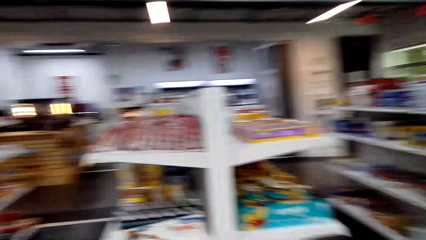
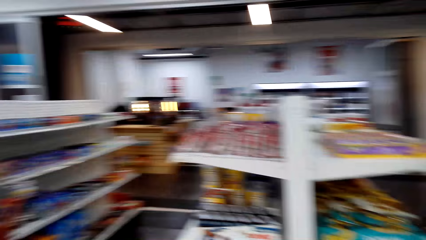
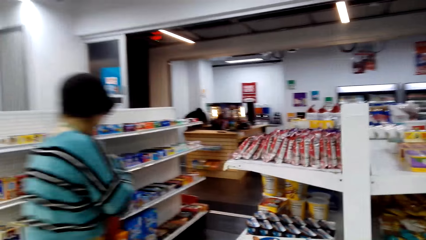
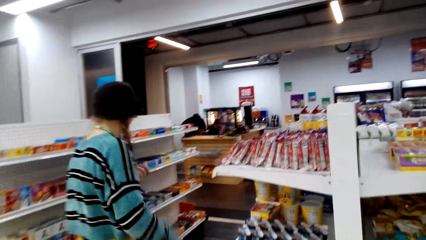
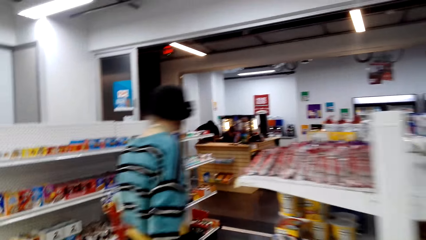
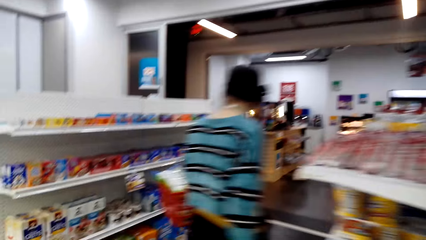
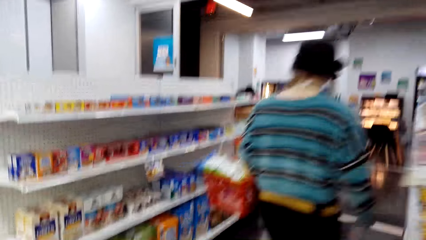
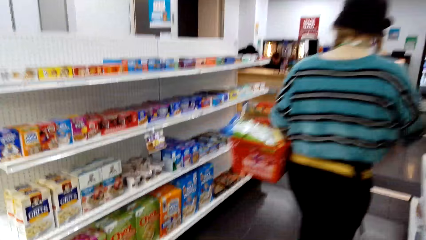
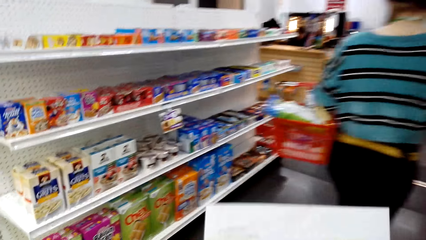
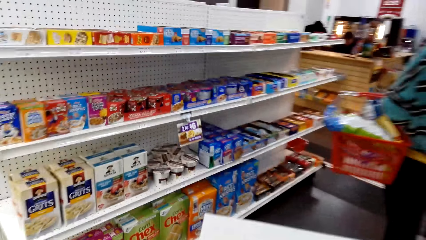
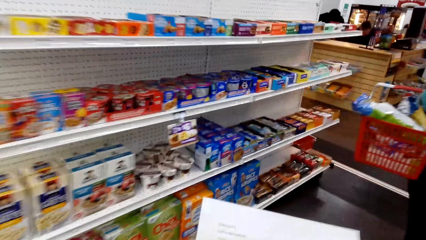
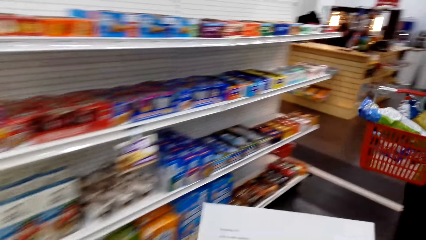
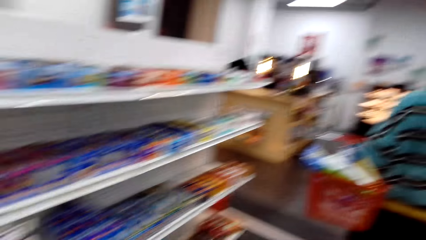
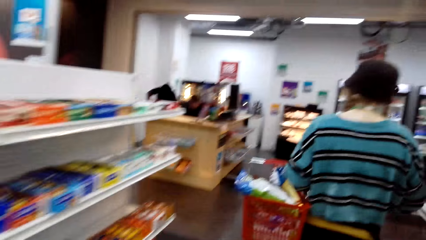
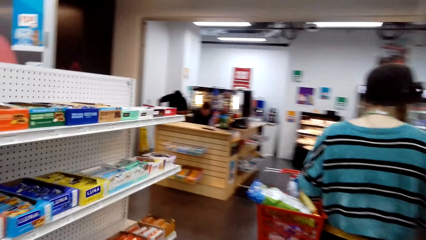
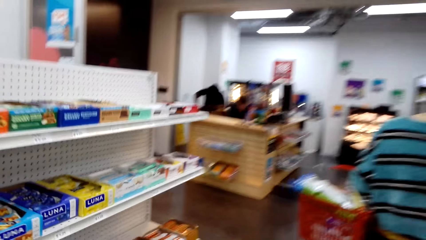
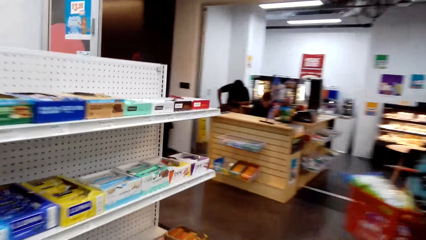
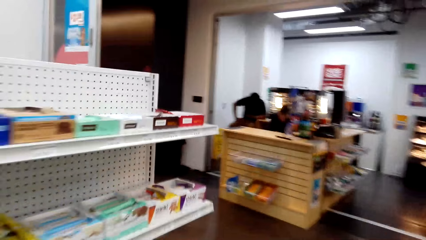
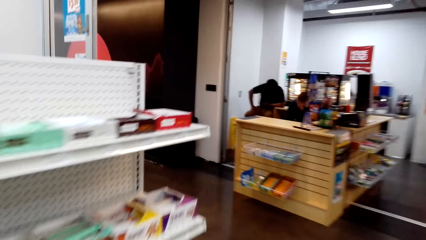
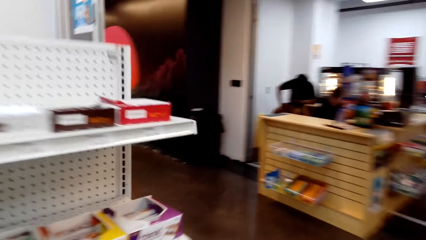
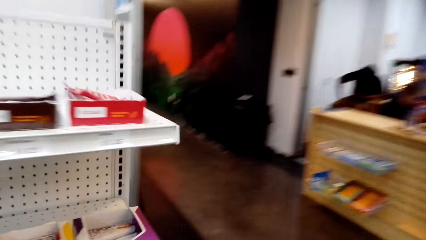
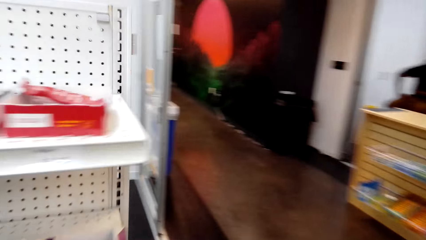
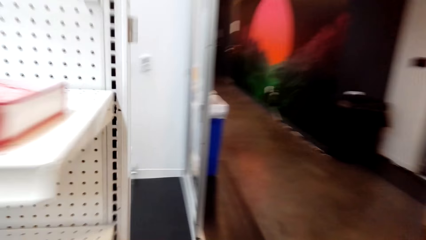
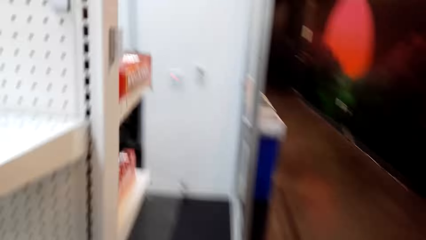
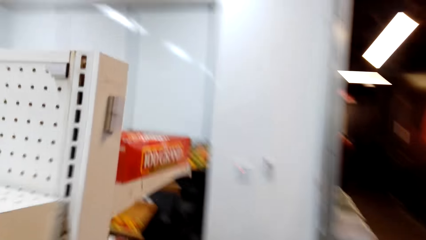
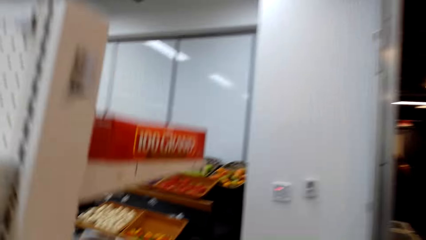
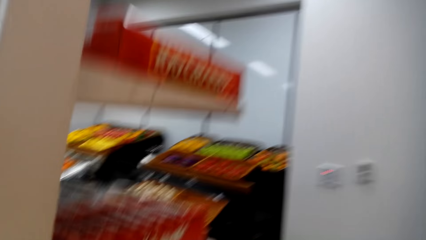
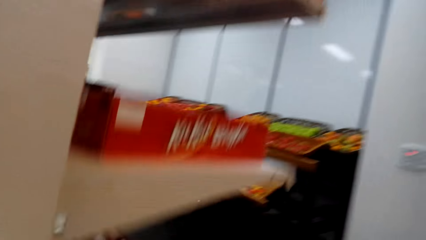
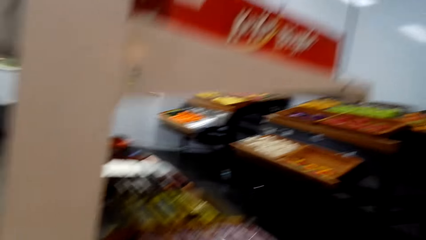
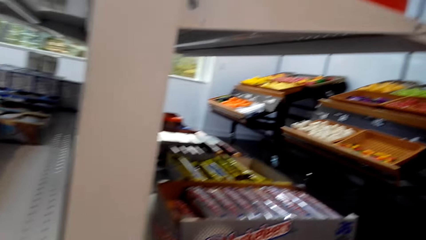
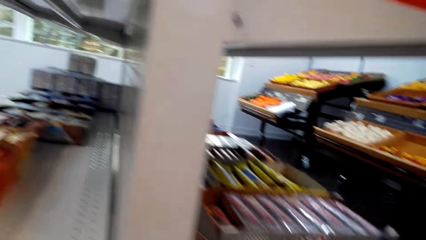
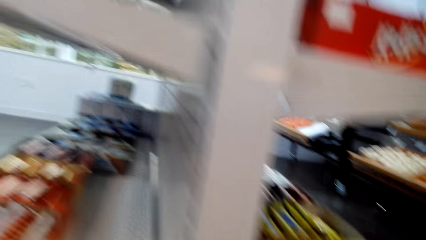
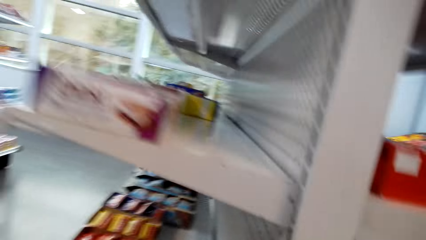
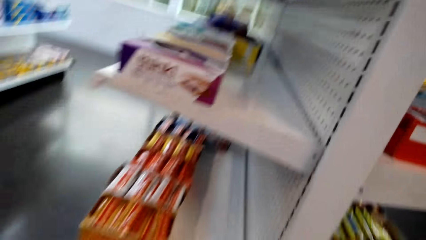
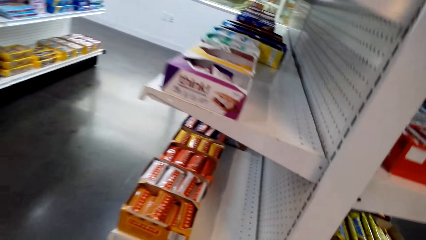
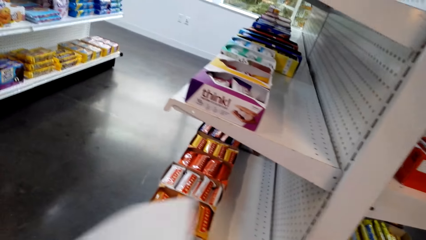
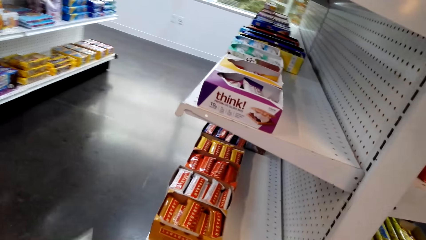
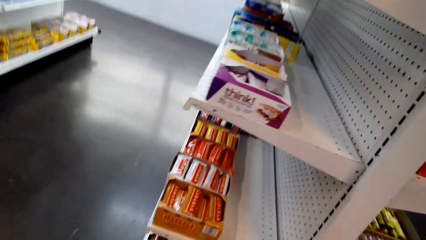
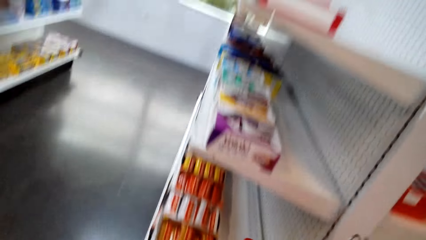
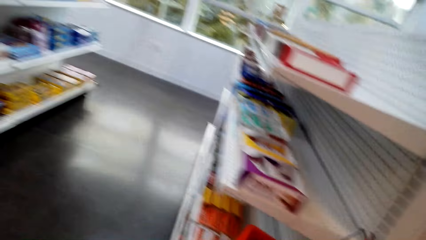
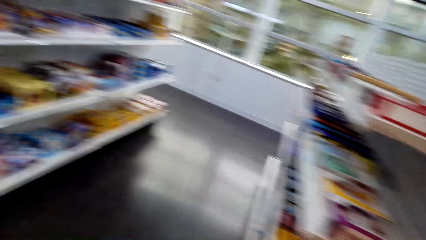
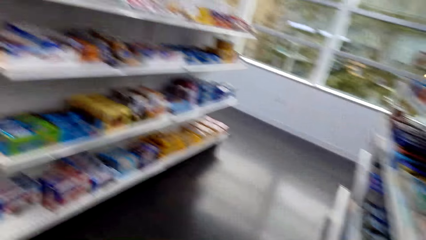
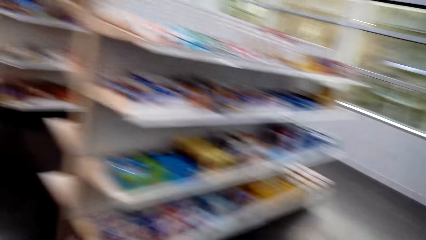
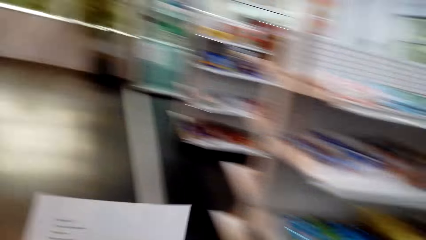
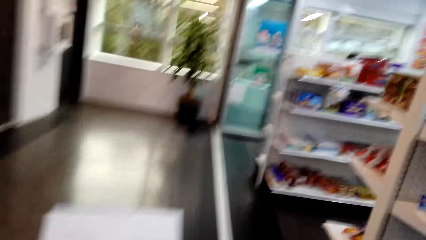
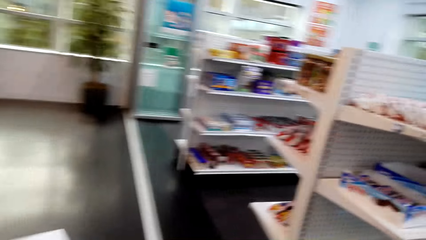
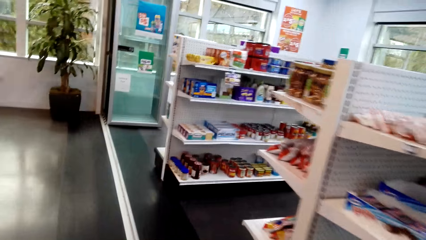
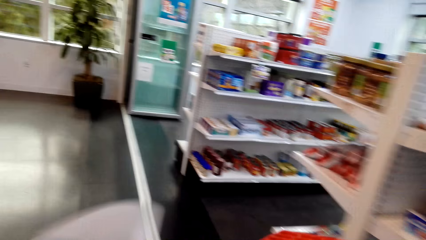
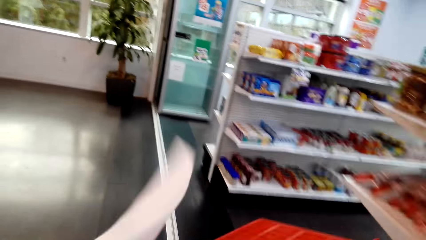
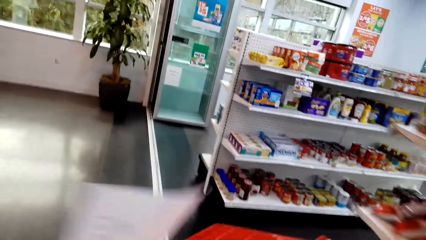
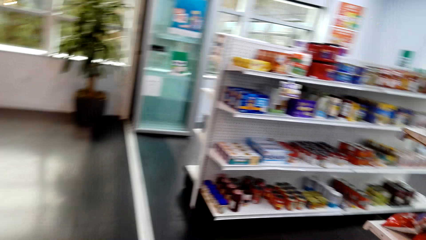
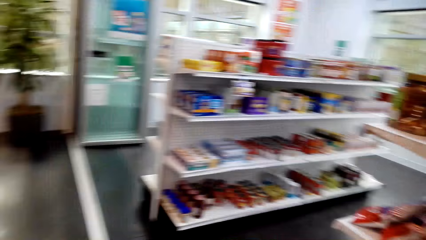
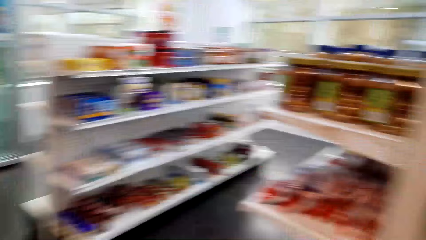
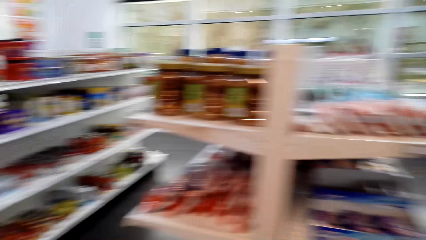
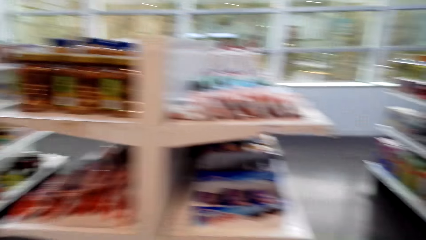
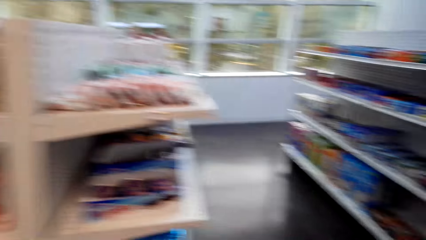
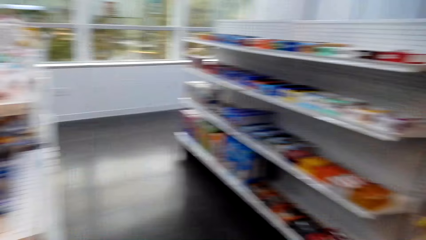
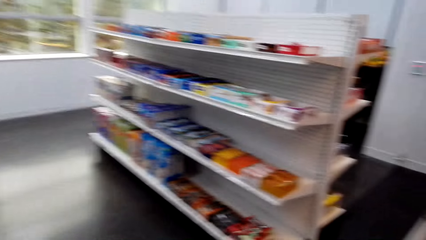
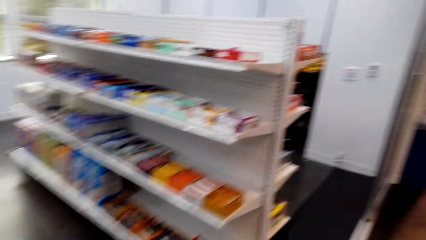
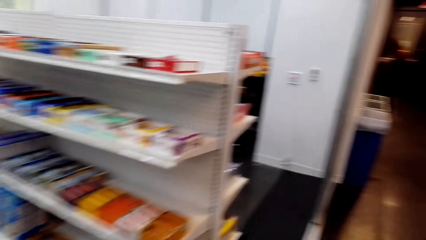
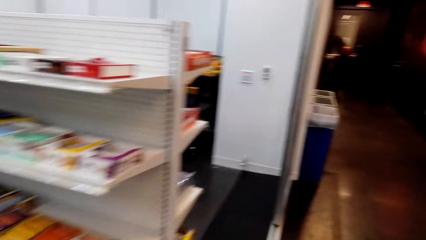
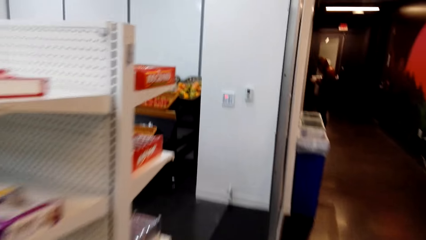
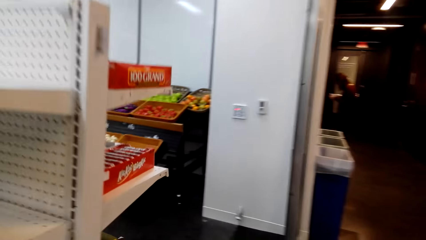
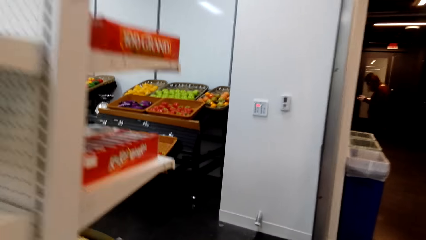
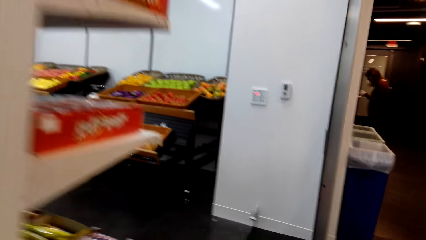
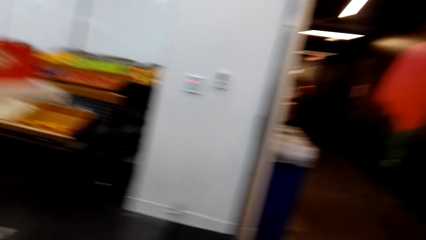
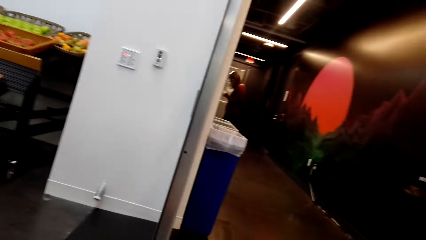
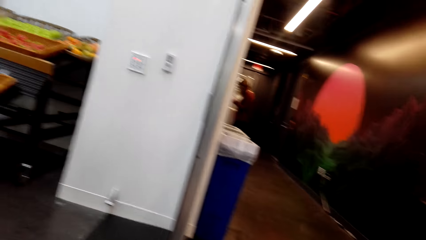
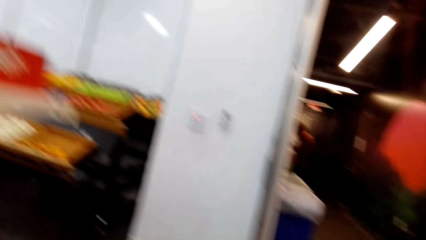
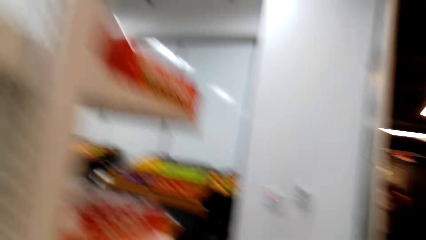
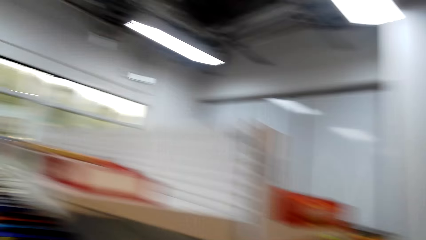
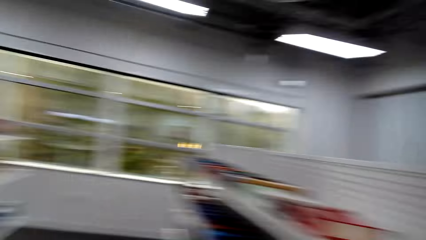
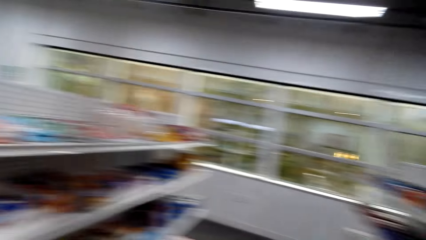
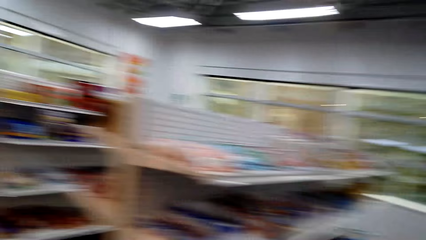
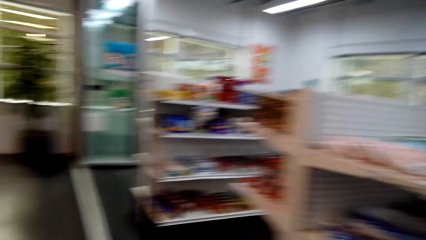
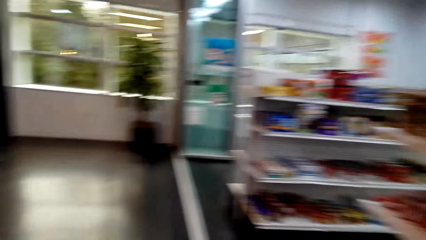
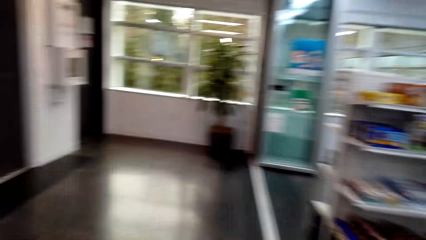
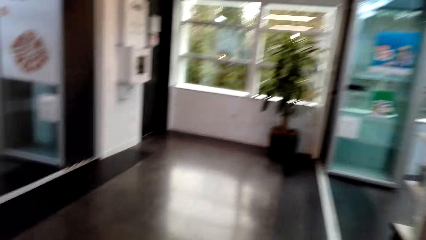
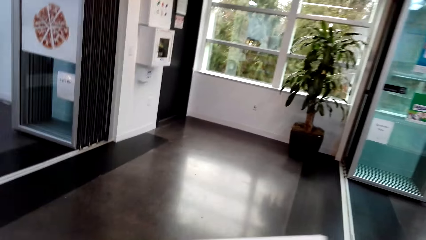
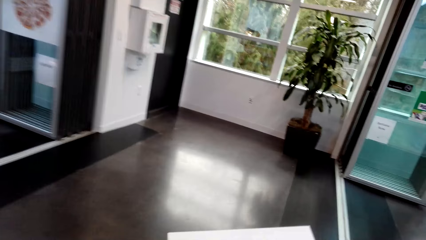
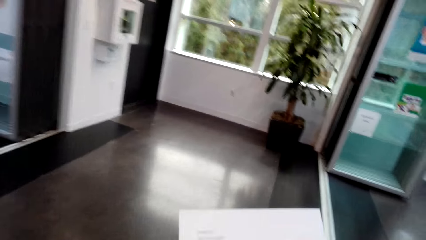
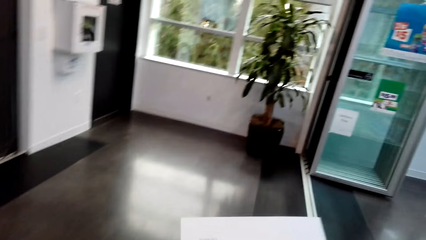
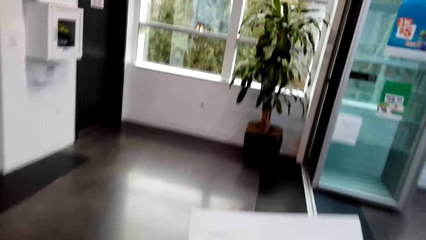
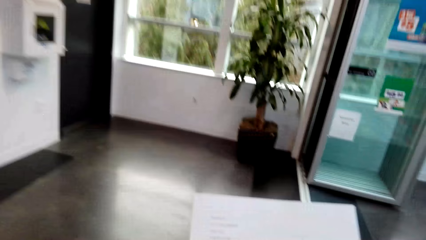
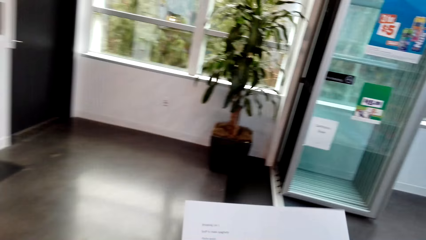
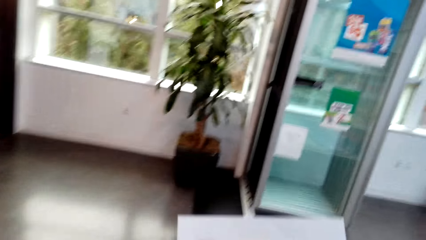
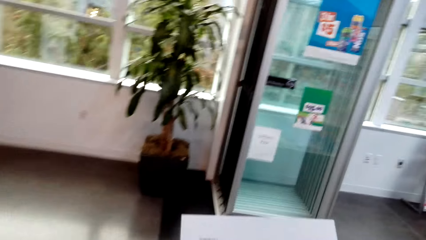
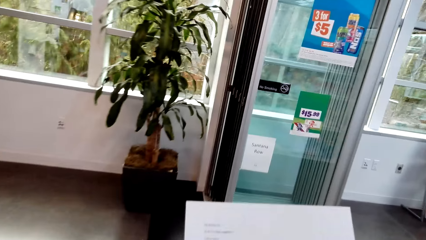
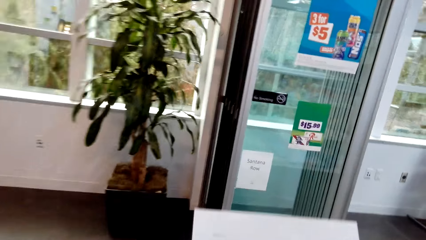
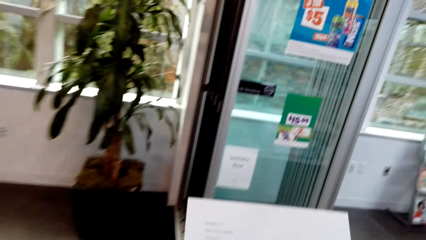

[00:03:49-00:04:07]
The camera wearer converses. A woman walks between the shelves. The camera wearer turns around. They look around. They walk around.
